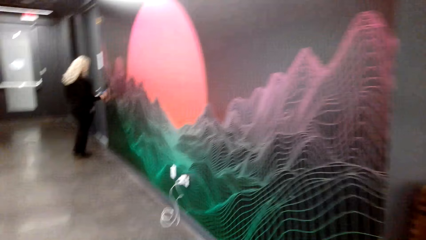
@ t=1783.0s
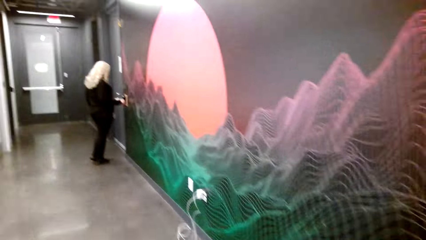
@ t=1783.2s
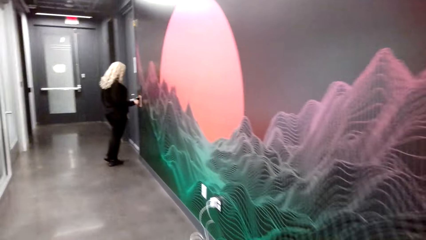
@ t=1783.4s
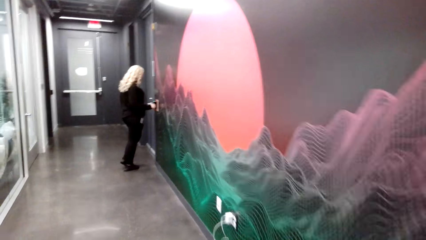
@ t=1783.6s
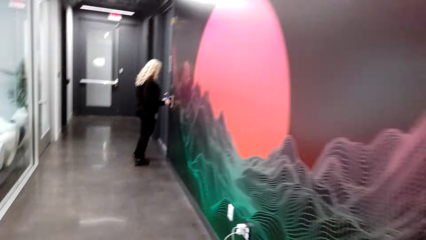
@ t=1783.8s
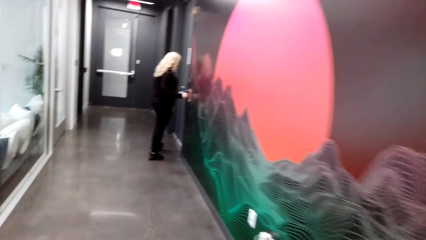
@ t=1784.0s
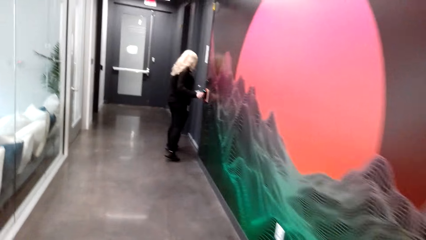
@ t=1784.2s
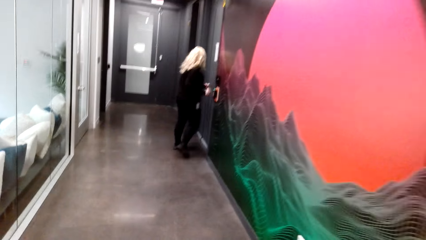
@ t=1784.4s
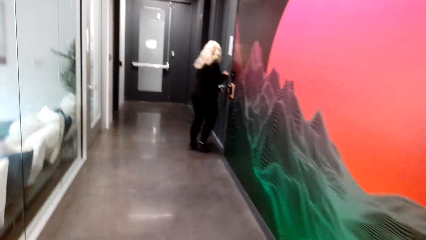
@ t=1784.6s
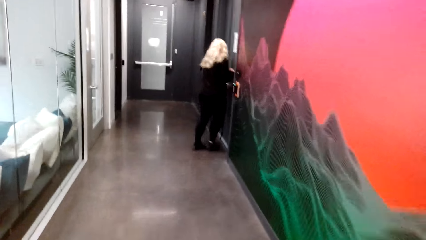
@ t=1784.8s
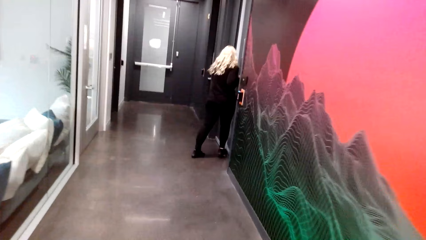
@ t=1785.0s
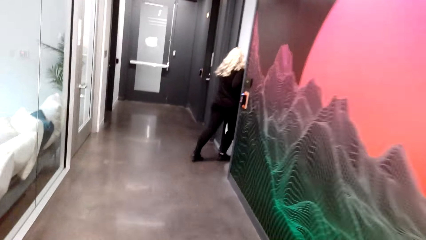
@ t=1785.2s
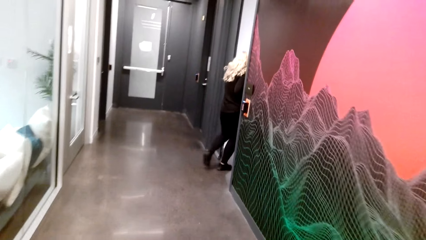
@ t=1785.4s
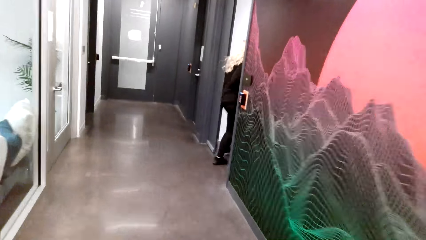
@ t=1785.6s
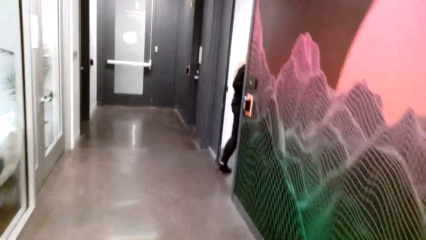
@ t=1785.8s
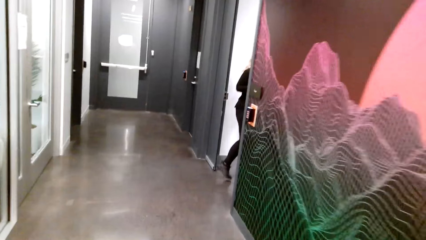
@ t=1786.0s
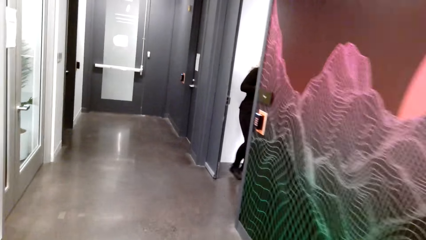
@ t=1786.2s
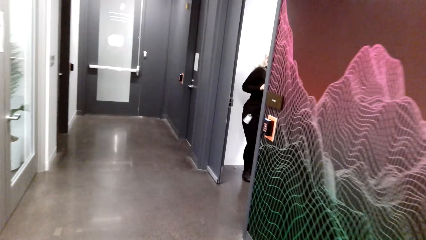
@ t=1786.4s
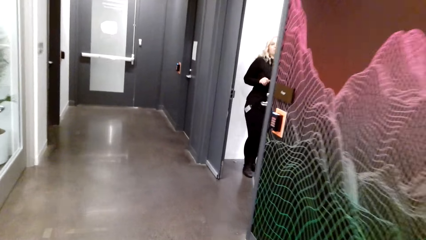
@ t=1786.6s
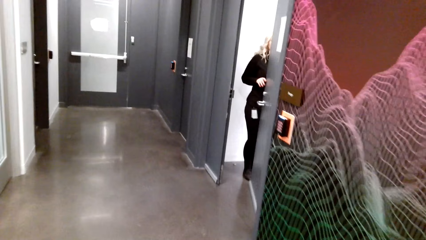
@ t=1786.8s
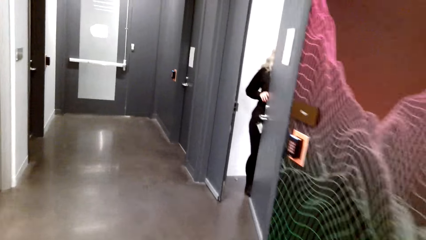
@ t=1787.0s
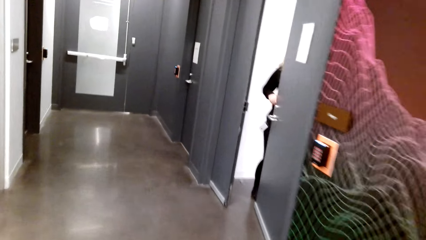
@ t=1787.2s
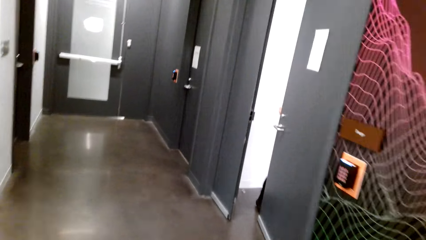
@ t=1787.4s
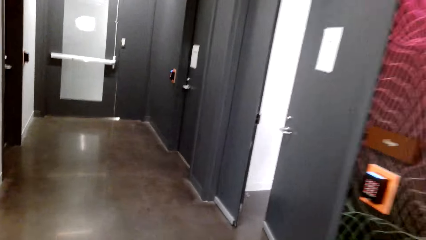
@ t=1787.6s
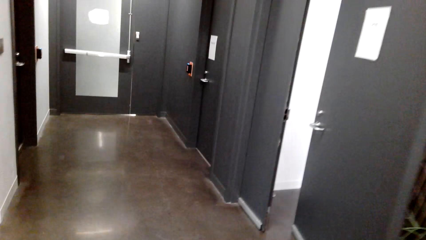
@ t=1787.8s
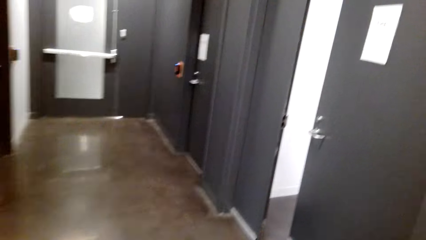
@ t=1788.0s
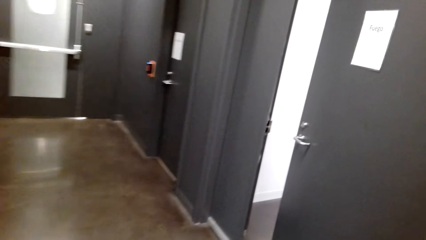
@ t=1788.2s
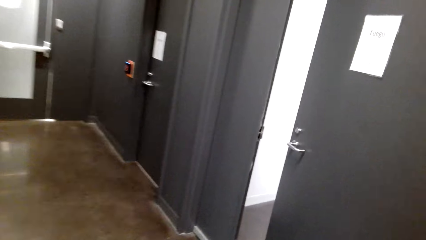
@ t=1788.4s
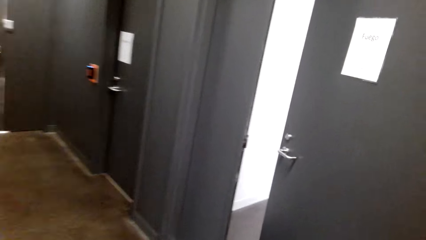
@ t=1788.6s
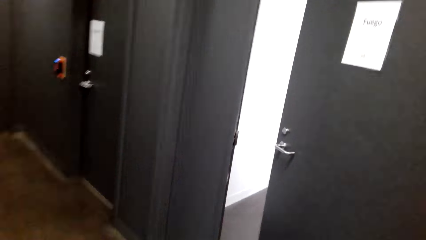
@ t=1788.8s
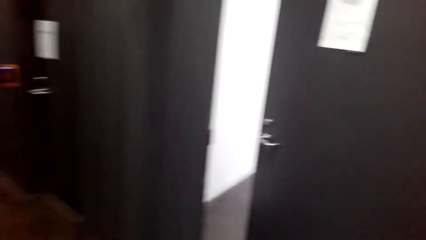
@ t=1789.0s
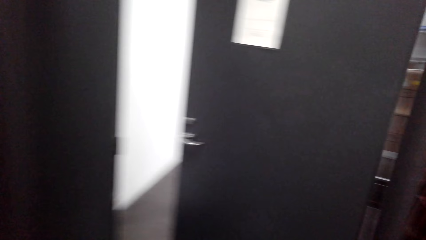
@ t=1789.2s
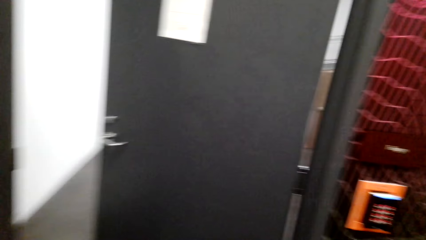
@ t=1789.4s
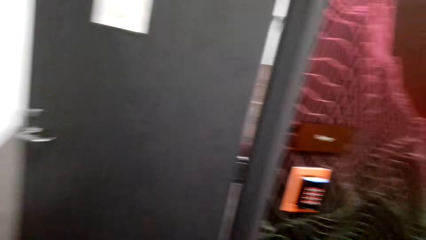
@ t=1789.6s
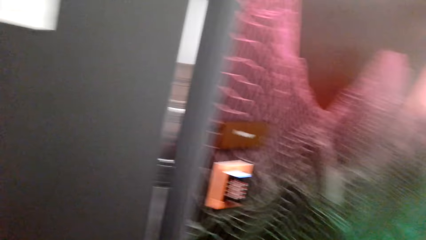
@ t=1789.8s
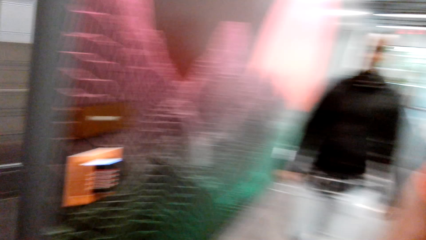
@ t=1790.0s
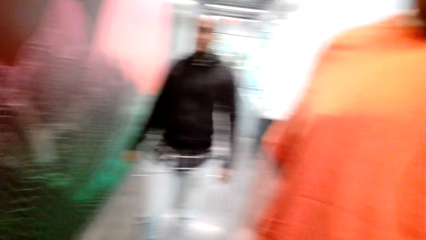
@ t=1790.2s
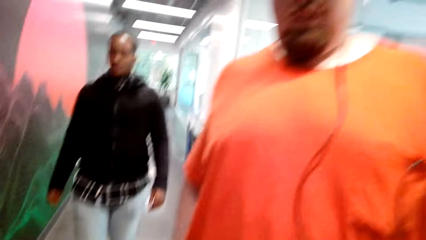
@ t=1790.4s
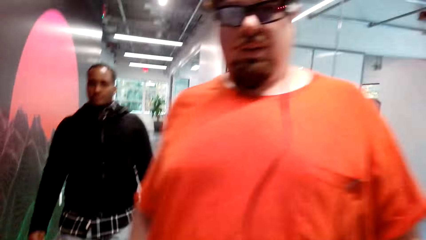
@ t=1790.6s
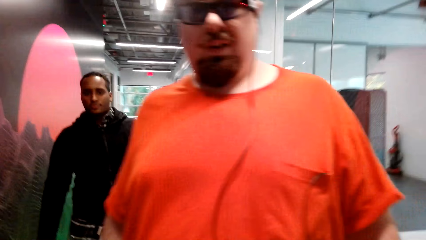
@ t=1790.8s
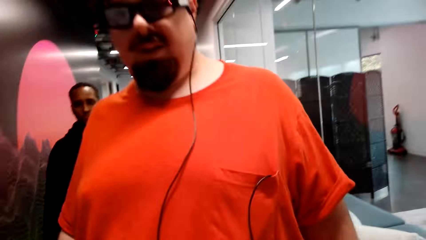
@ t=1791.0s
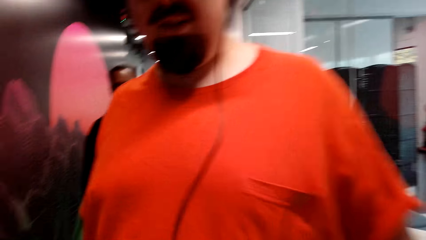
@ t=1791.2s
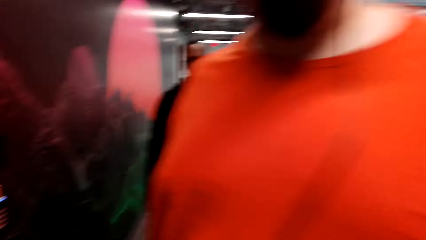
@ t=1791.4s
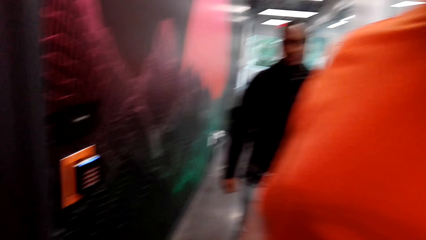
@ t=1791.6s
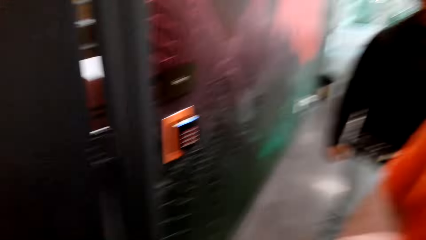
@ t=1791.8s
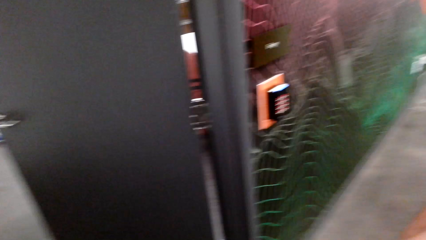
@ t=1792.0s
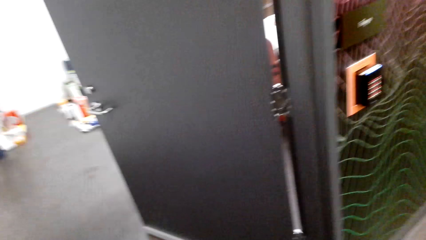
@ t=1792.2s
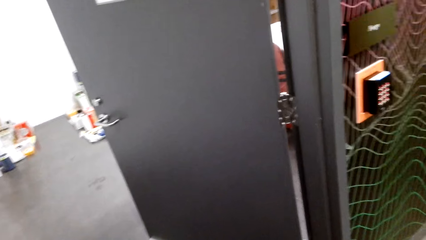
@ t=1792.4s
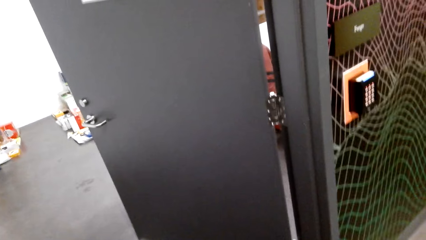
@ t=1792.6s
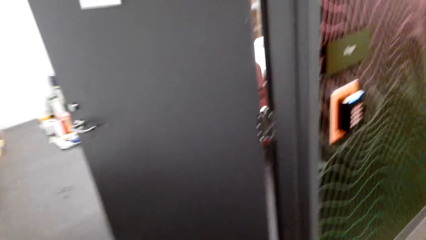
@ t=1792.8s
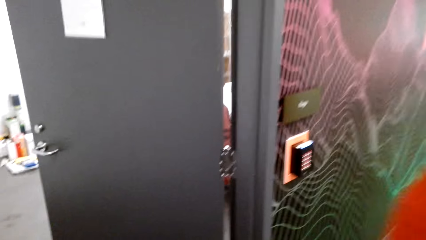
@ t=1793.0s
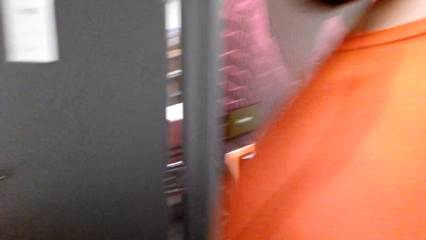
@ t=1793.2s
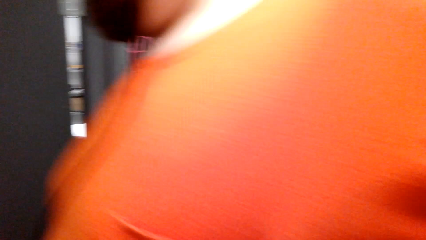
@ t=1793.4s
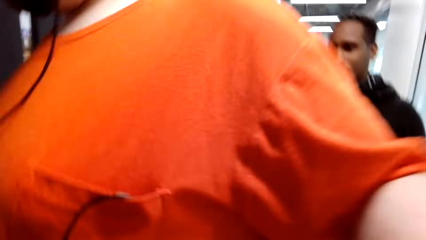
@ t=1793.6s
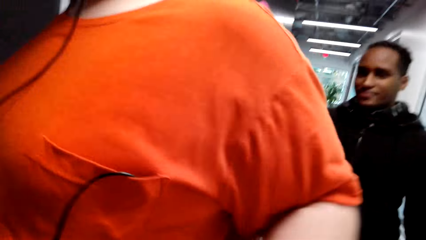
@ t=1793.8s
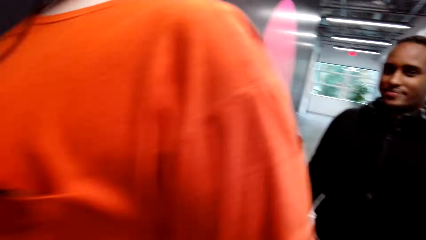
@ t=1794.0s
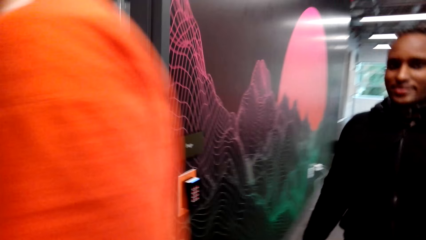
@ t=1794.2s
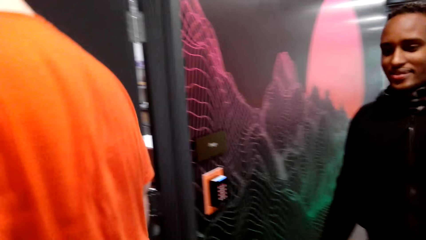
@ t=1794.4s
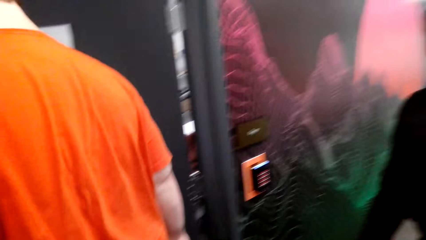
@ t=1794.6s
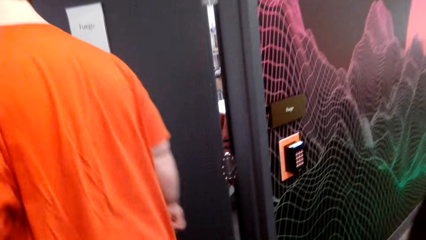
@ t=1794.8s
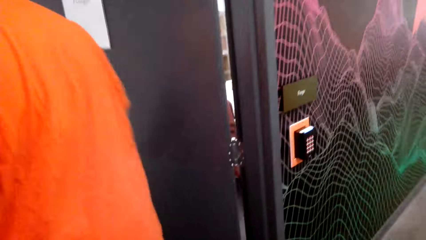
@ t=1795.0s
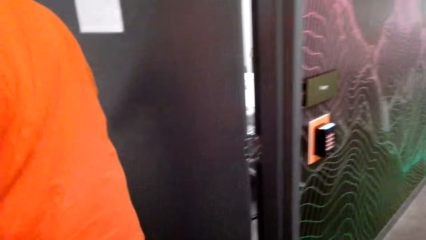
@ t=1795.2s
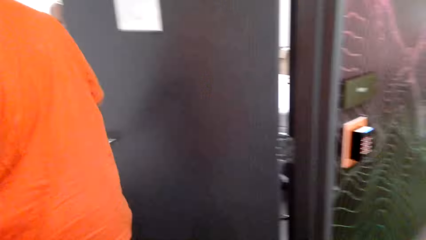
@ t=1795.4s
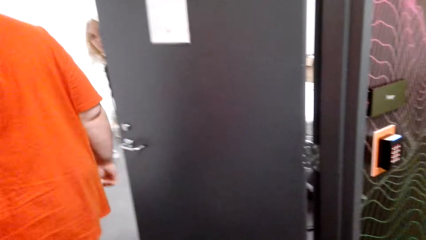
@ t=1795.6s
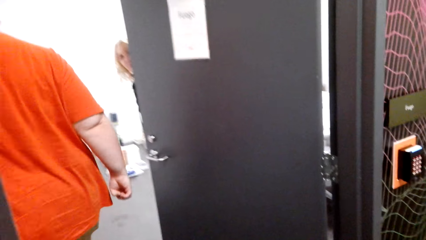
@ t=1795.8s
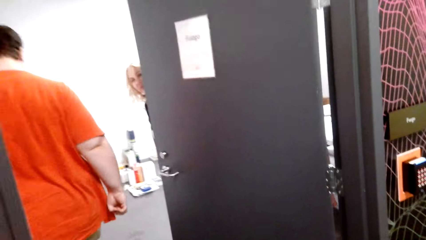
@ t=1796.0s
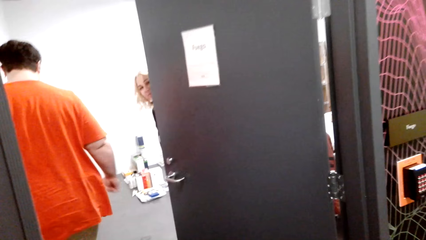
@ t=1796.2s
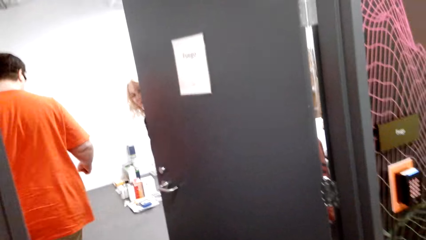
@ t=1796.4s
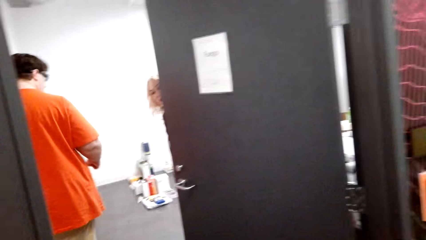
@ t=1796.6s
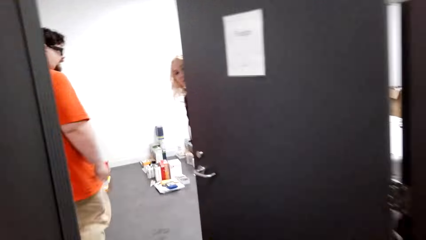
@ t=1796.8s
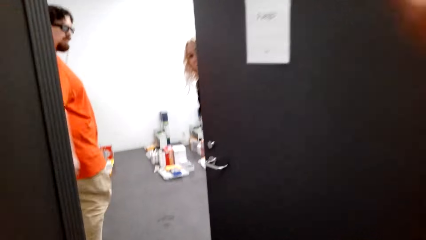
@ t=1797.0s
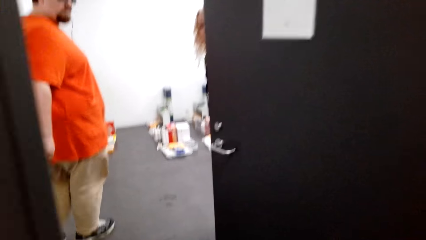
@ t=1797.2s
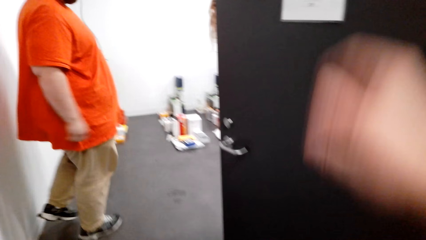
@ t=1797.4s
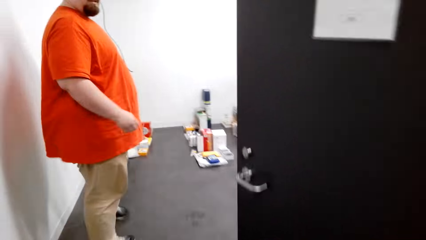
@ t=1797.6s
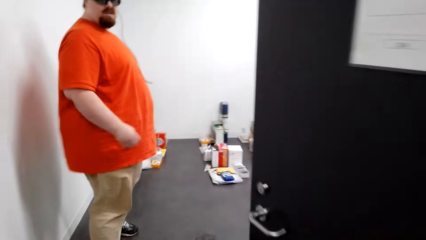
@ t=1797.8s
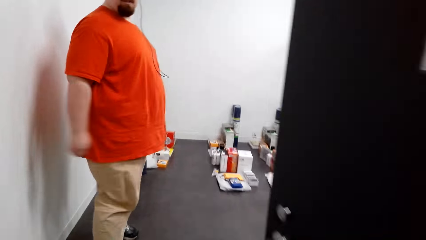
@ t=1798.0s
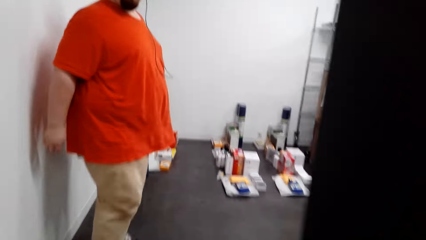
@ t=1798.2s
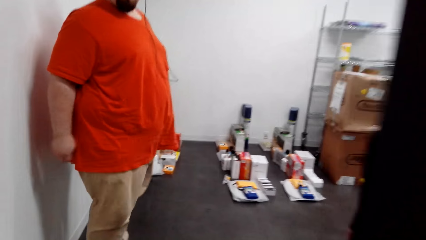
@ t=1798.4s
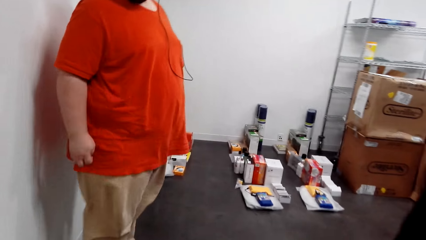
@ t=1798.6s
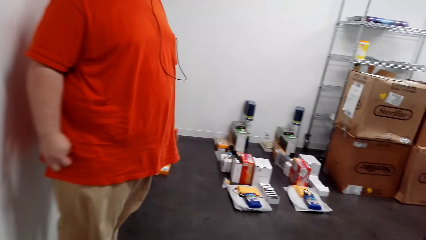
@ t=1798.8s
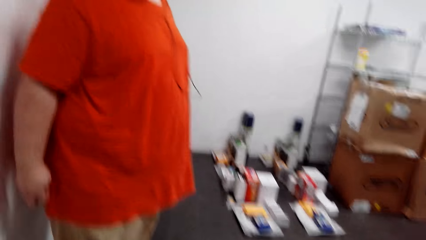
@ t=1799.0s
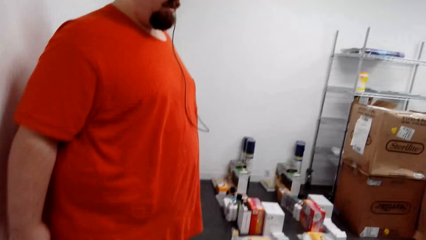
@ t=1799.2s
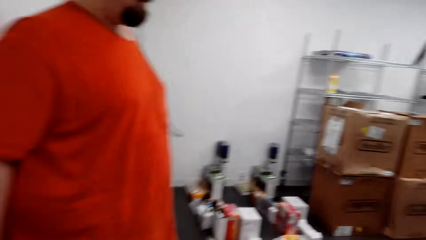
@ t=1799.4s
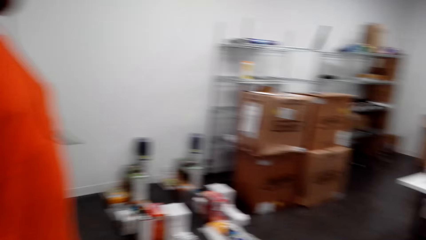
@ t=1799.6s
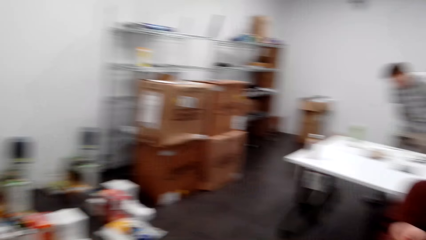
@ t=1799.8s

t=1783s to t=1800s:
A lady walks in a room. The camera wearer walks away. They talk to a man. A man walks in the room.
